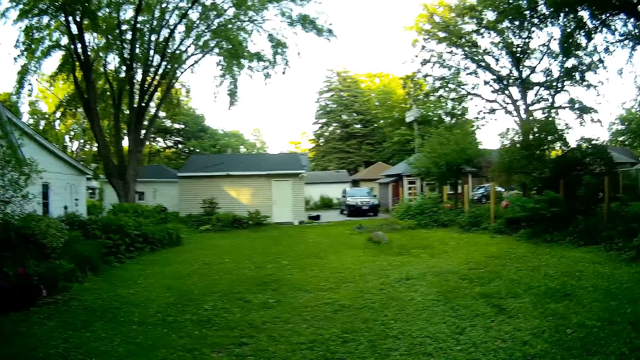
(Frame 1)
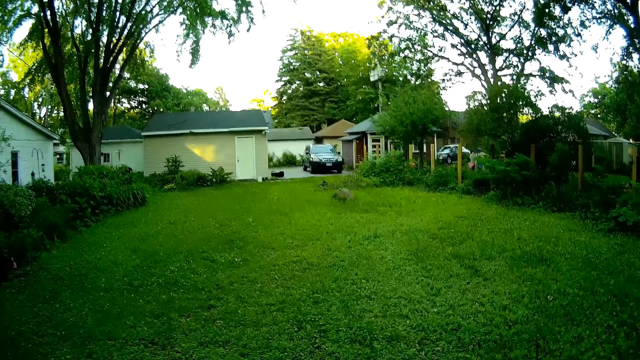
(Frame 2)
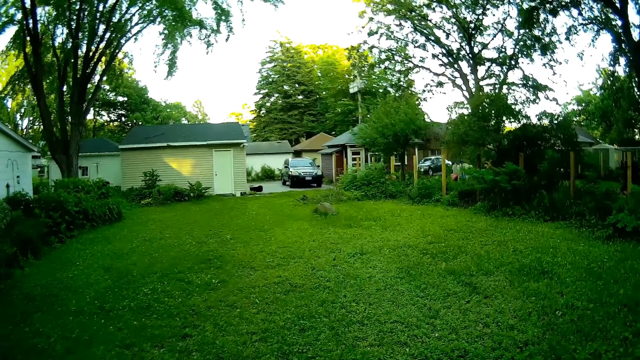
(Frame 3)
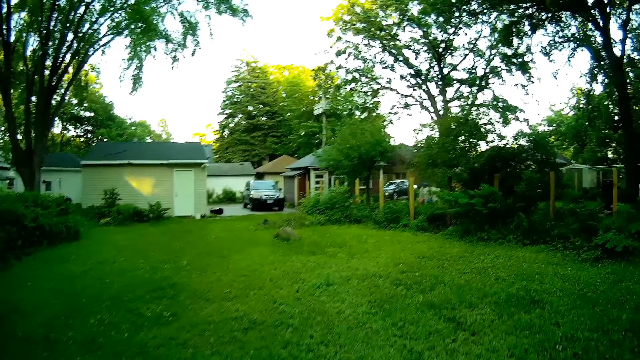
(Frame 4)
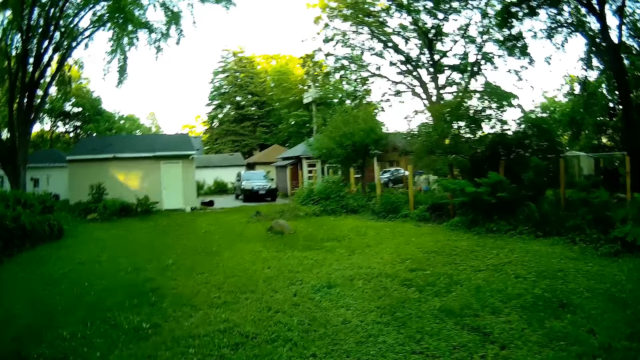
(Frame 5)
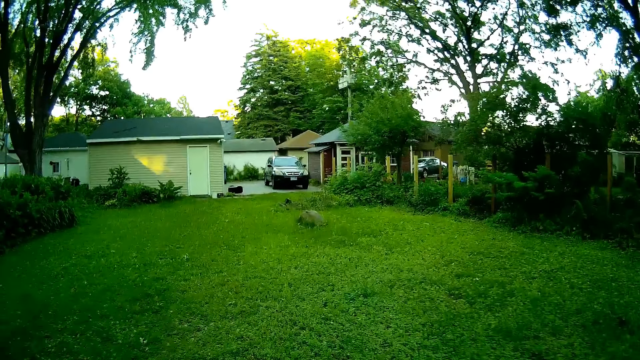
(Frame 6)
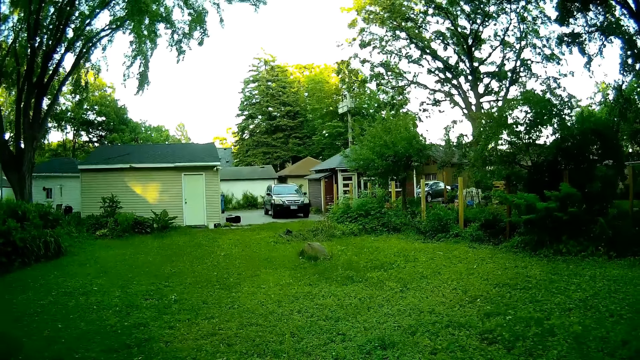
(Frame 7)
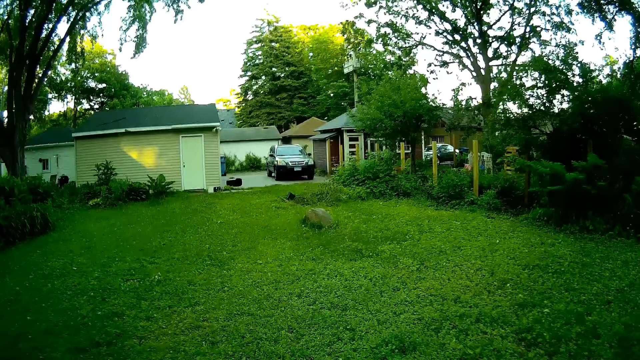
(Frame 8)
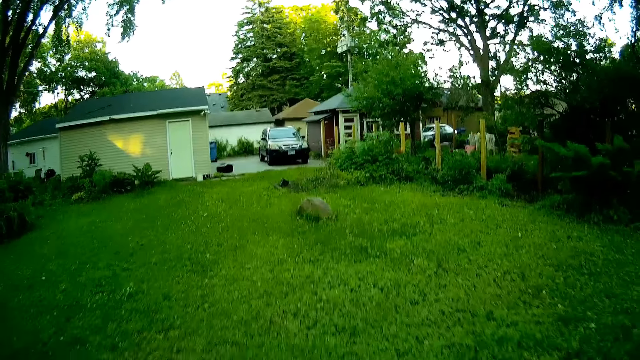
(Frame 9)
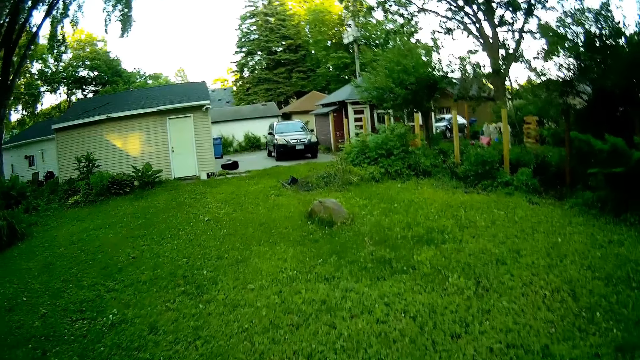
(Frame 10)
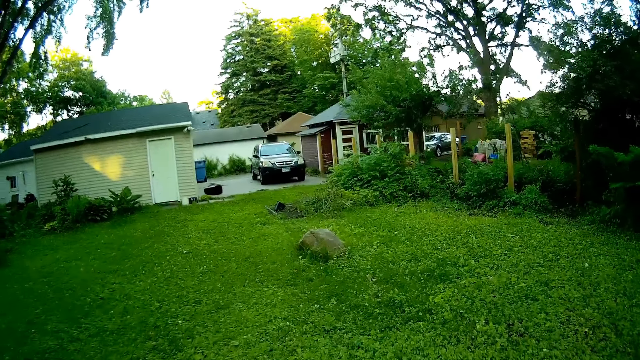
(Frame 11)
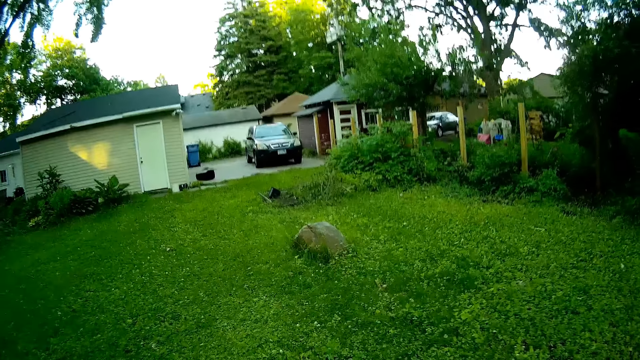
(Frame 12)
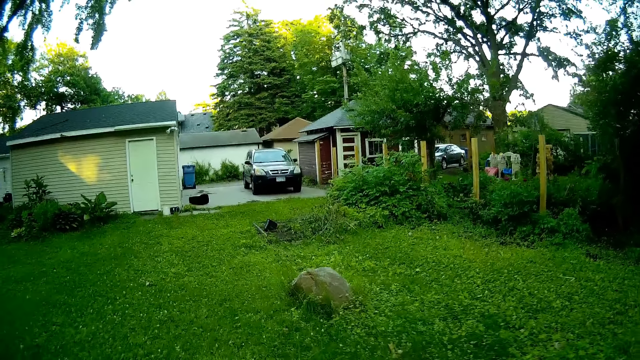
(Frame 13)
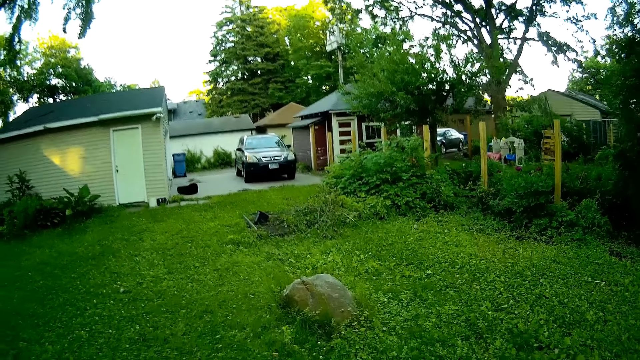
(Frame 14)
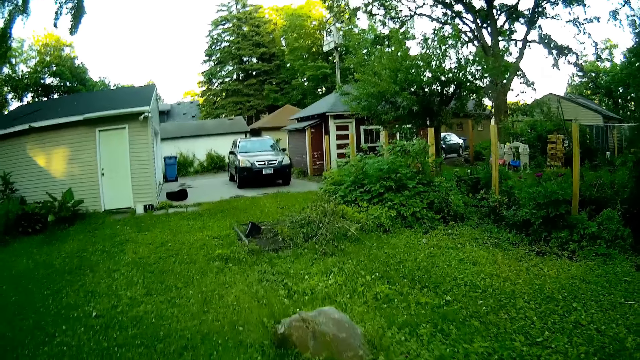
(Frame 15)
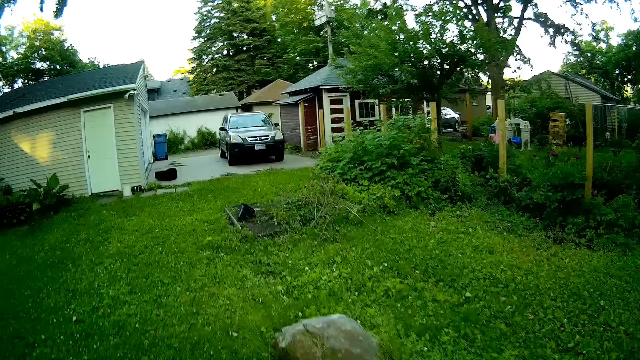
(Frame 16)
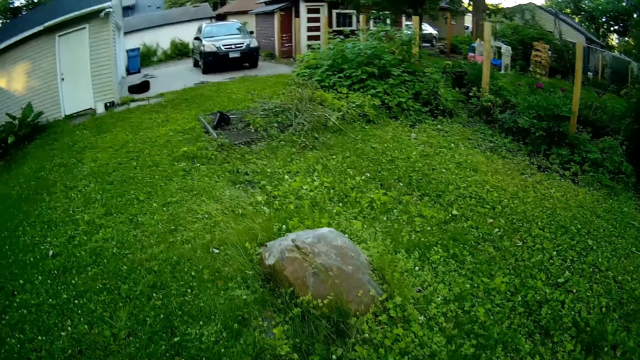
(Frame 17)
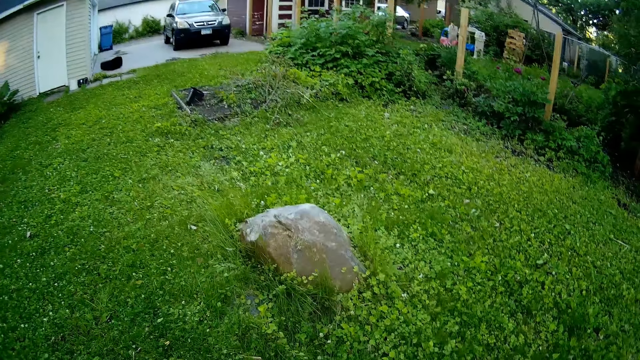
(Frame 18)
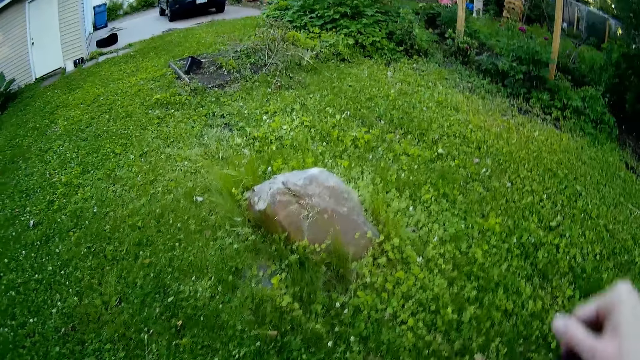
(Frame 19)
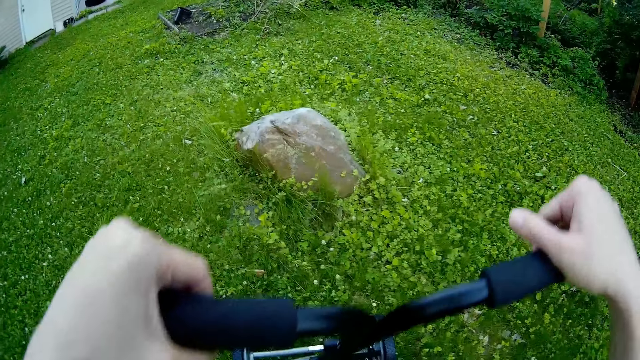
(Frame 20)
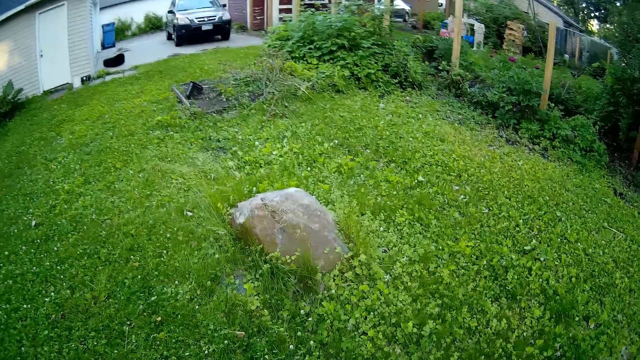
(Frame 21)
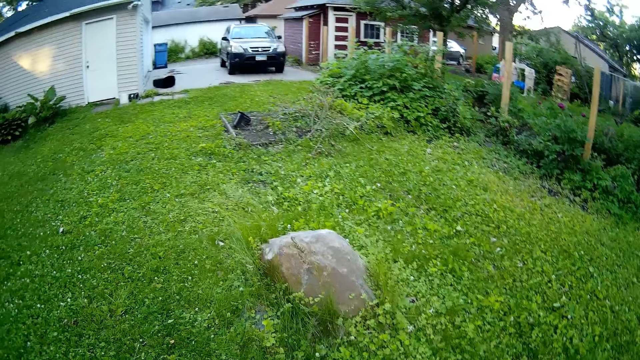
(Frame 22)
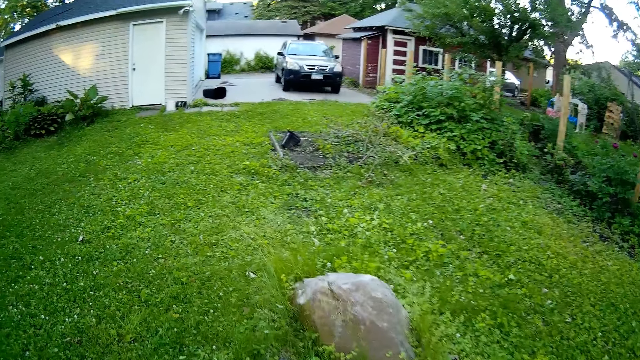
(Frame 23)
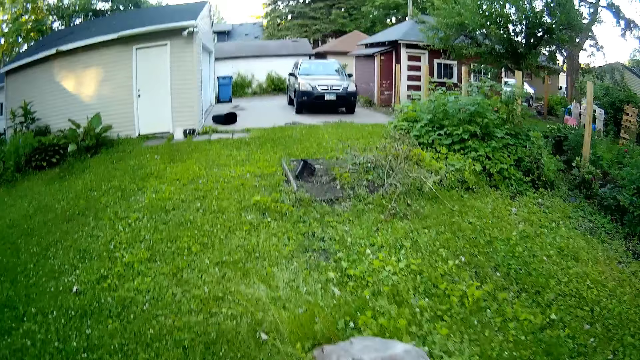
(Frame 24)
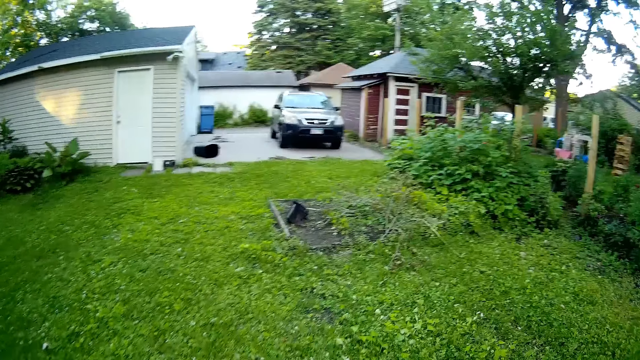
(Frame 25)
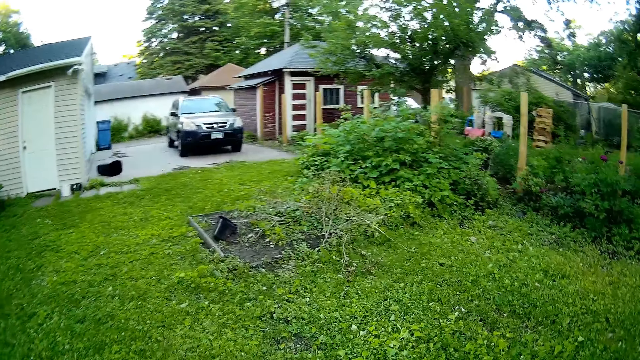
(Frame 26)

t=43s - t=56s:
The camera wearer stops the lawn mower. He holds the lawn mower on a lawn with both his hands. He cuts the grass at the yard with the lawn mower.

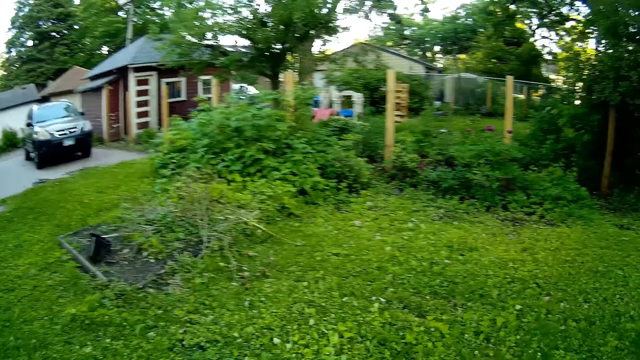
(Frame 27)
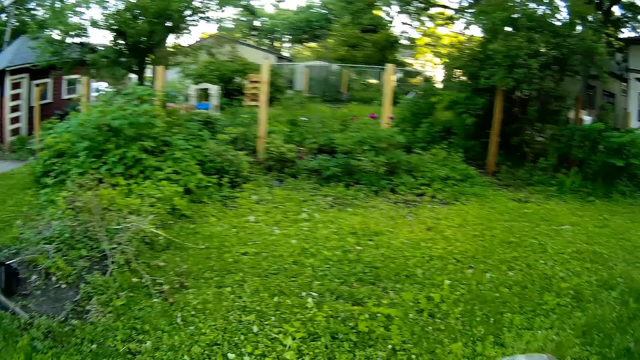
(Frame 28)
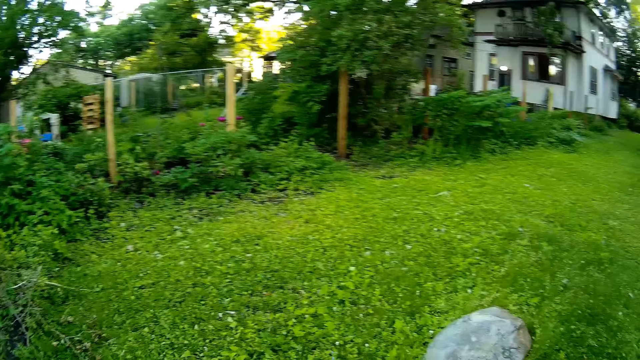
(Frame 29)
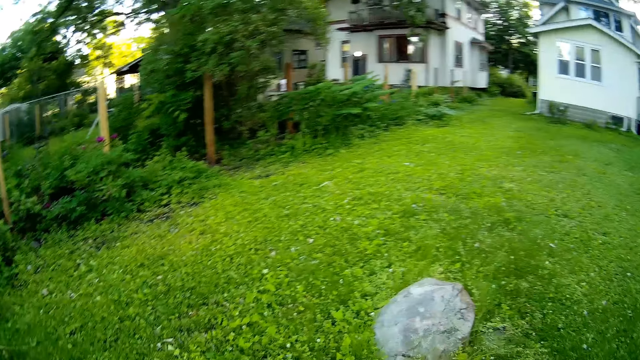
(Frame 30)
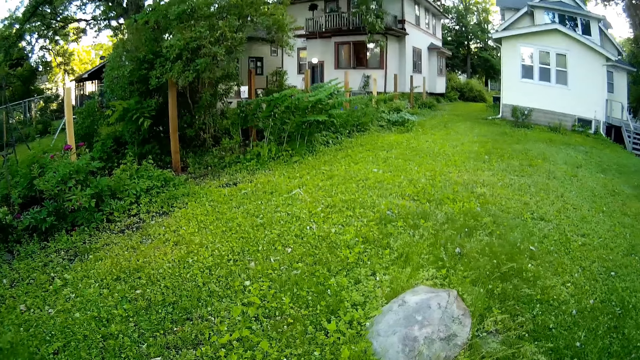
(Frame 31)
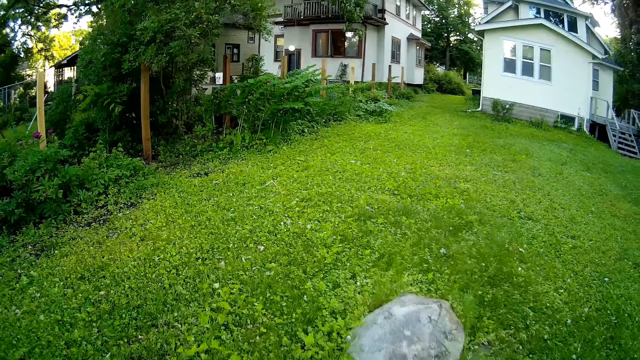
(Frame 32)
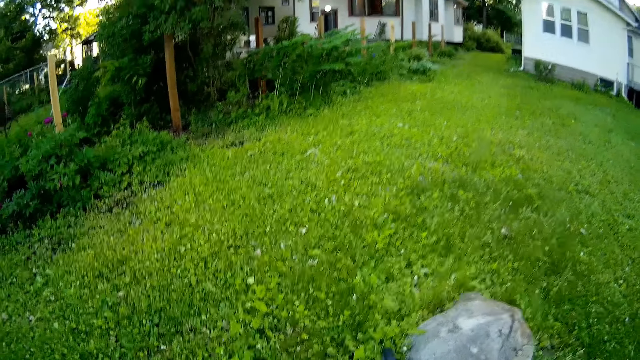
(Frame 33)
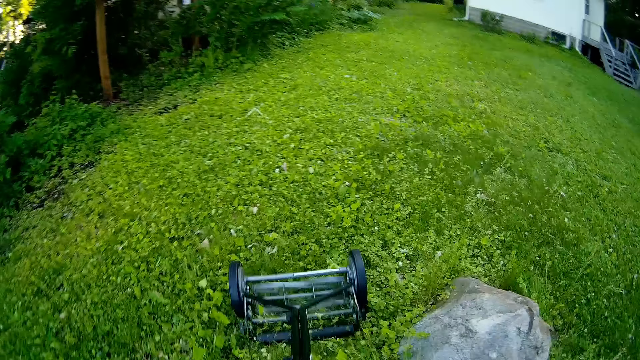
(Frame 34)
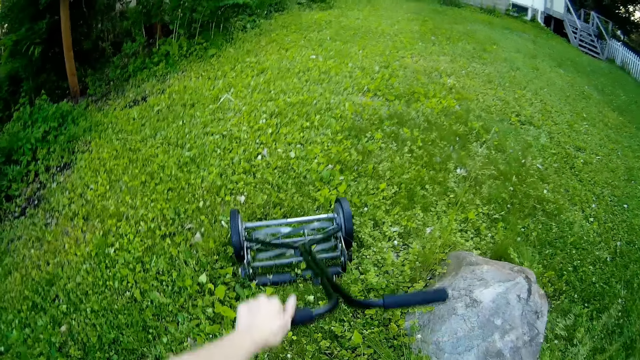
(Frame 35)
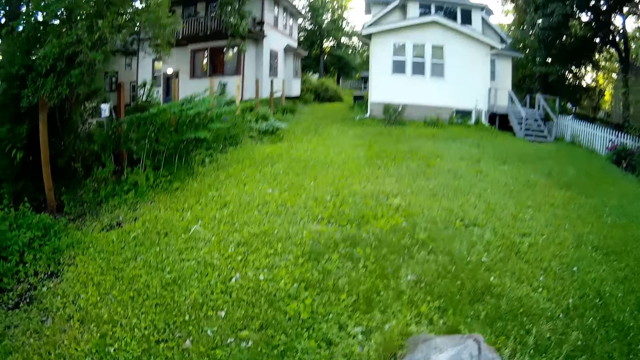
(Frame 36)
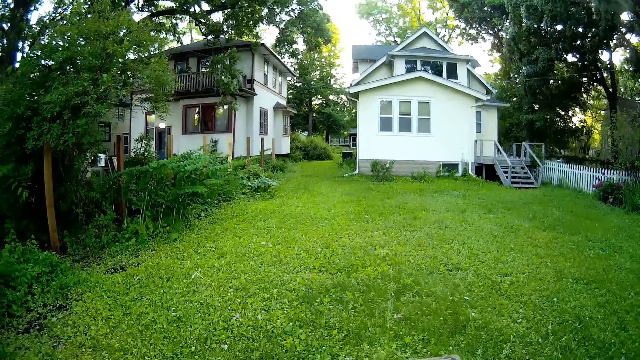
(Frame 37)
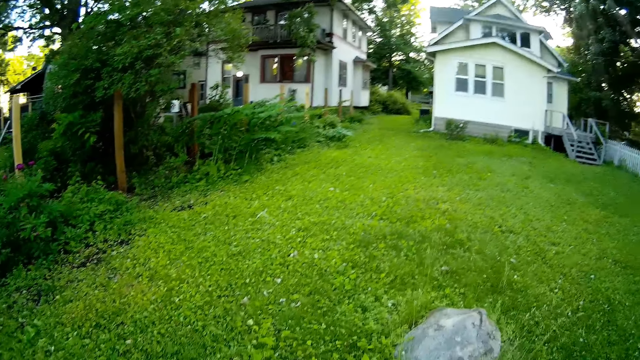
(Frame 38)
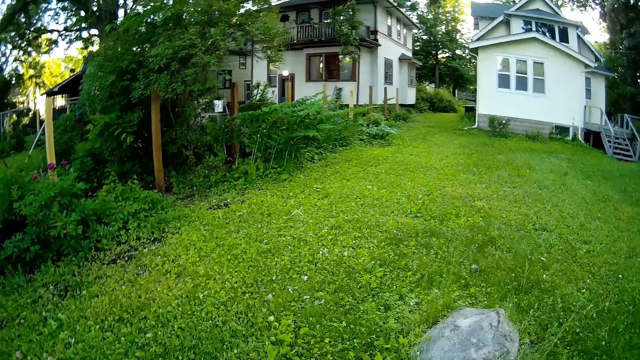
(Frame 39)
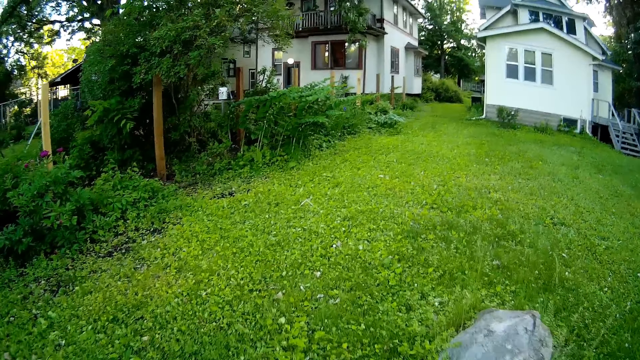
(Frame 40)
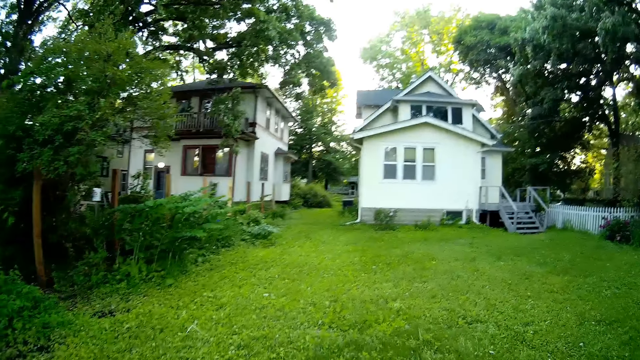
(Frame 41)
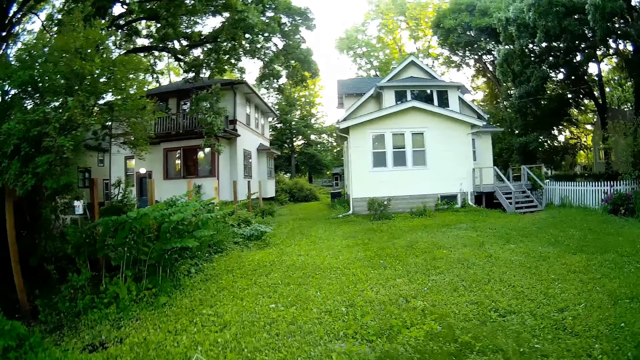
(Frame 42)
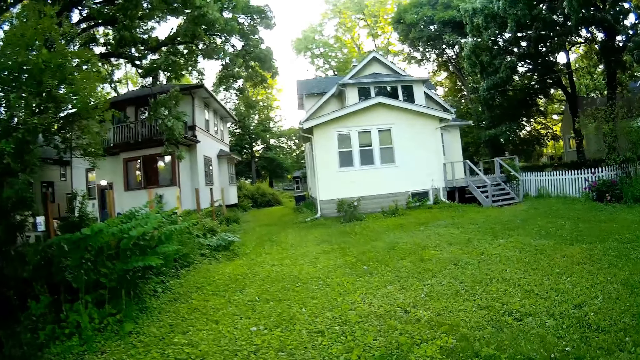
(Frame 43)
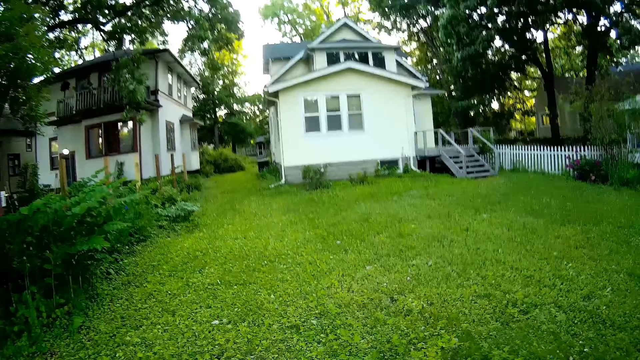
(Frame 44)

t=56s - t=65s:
The camera wearer mows the lawn with the lawn mower in his left hand.
